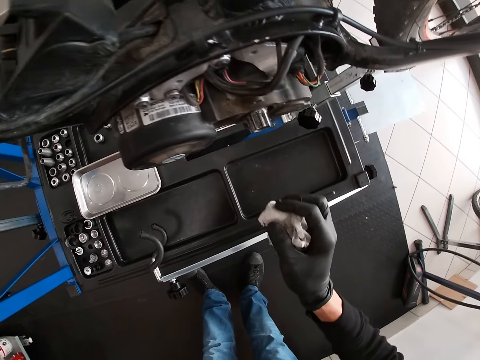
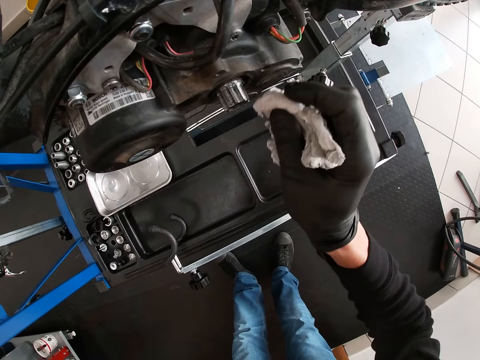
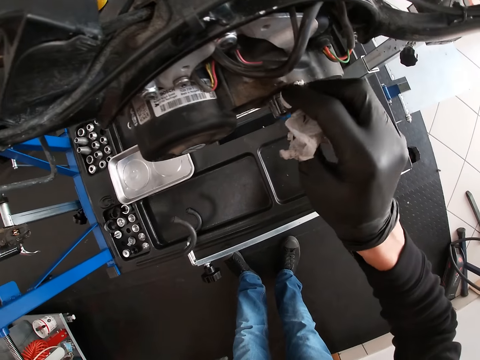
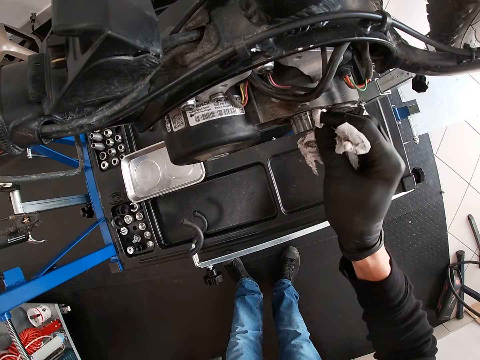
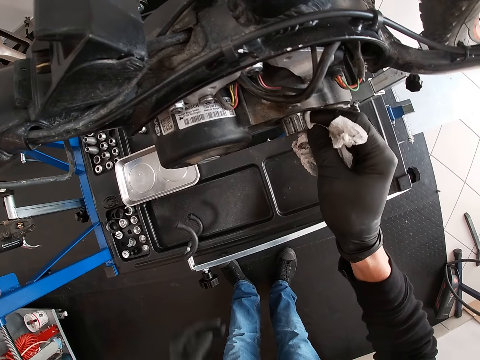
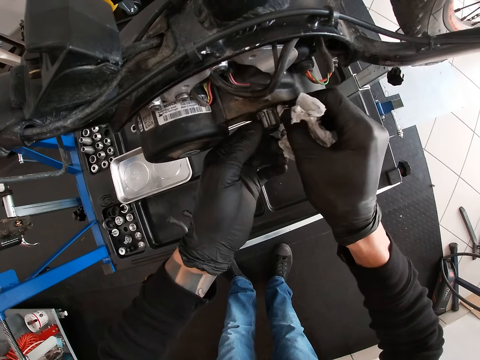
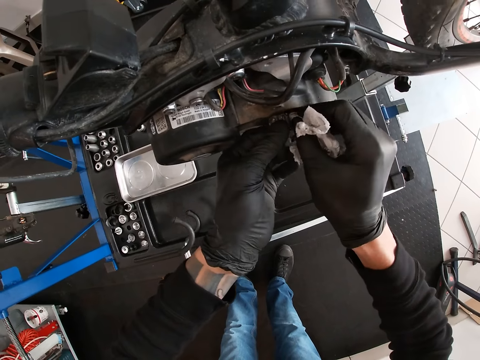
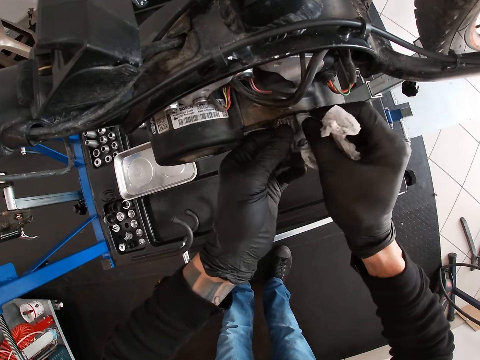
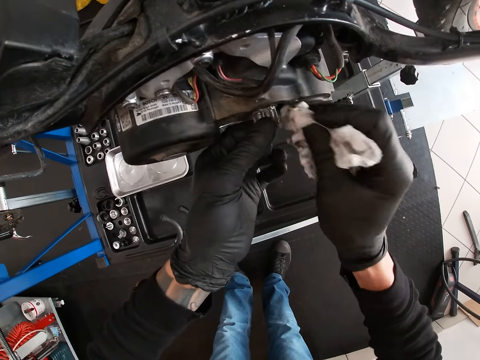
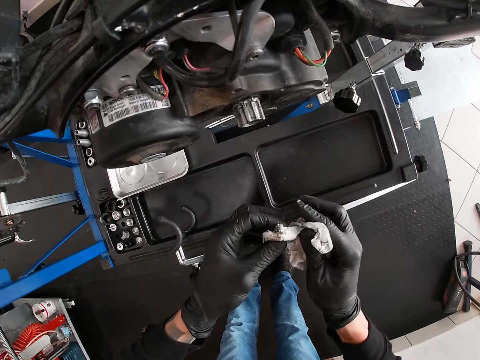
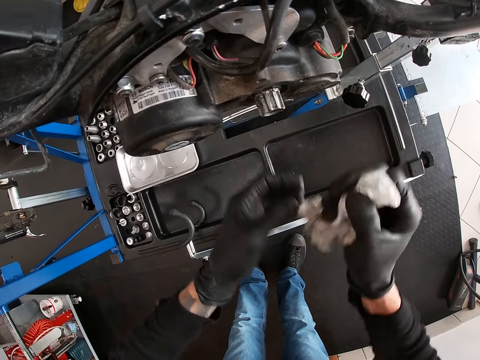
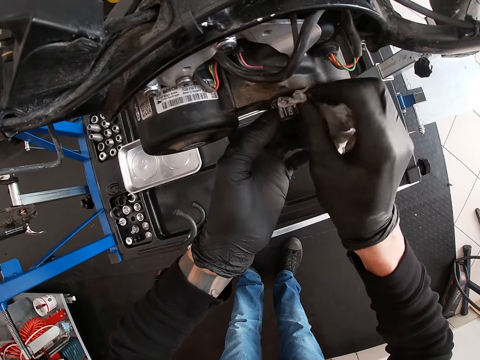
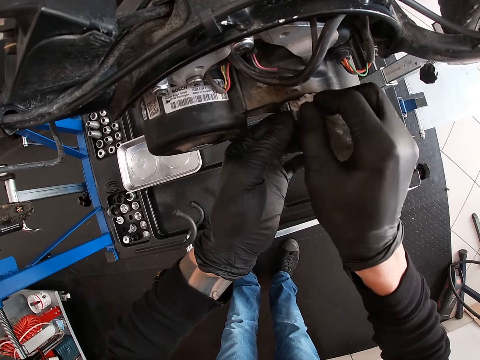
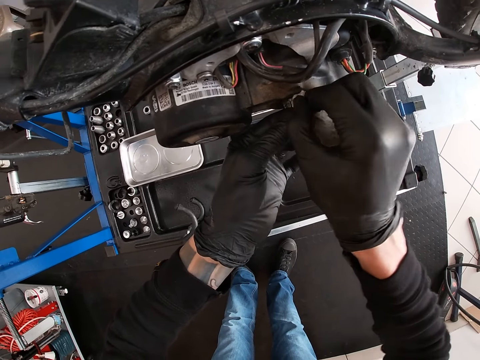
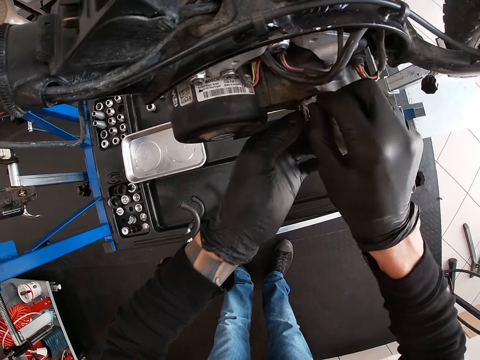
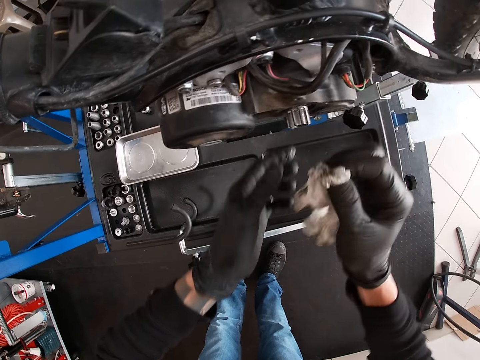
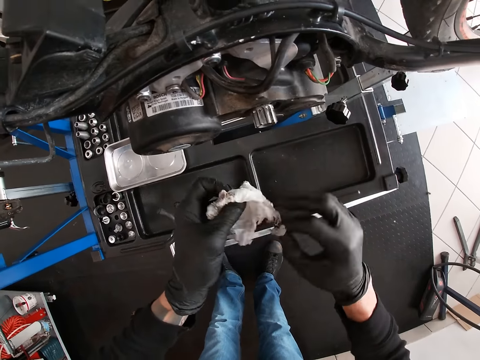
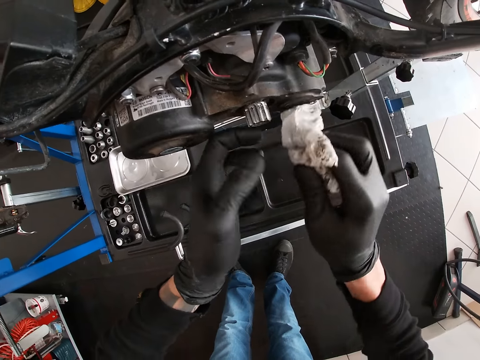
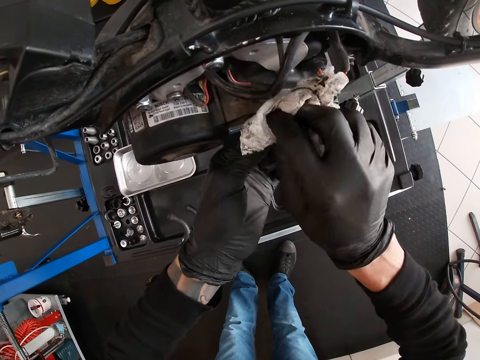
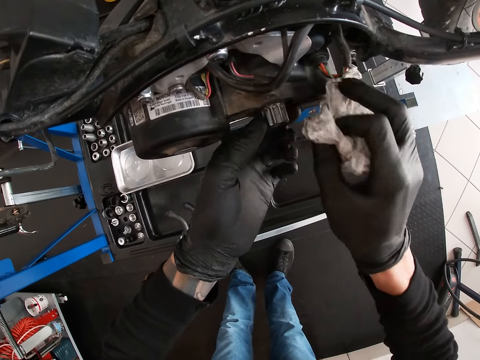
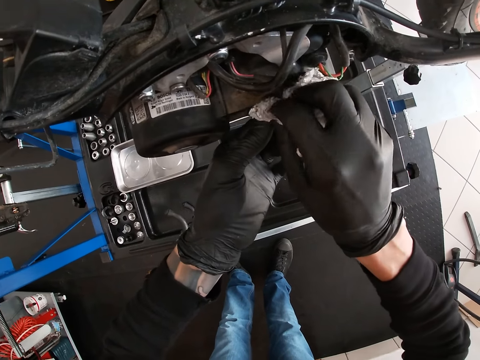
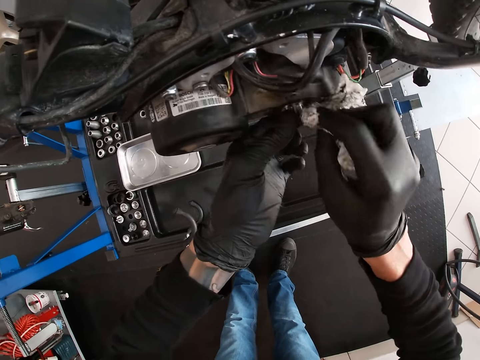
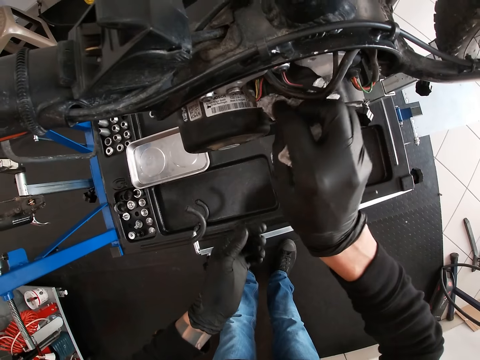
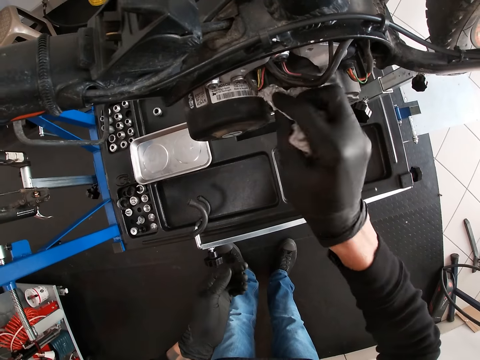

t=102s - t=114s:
The camera wearer cleans the spindle with the tissue paper in his right hand. He wipes the bicycle crank. He holds the spindle with his left hand. He cleans the spindle with the tissue paper in his right hand.

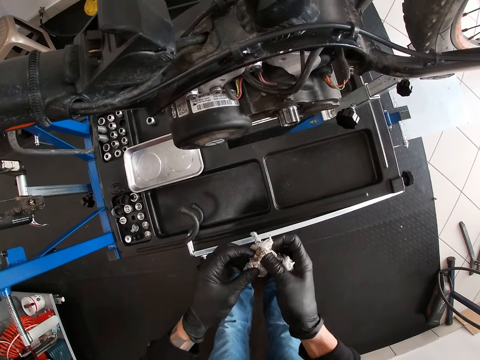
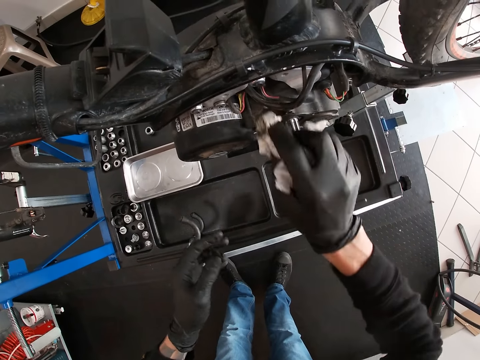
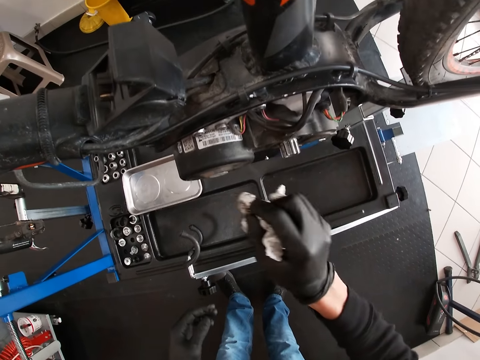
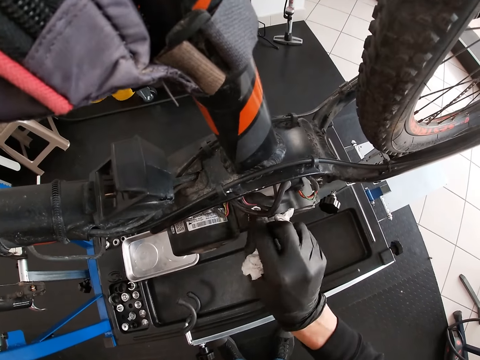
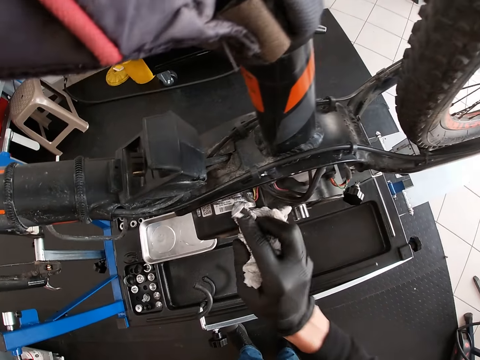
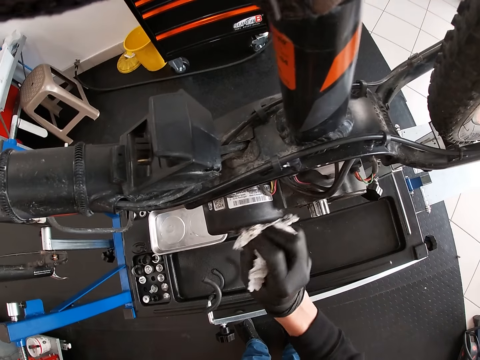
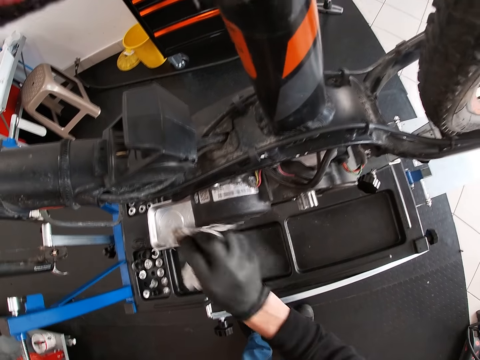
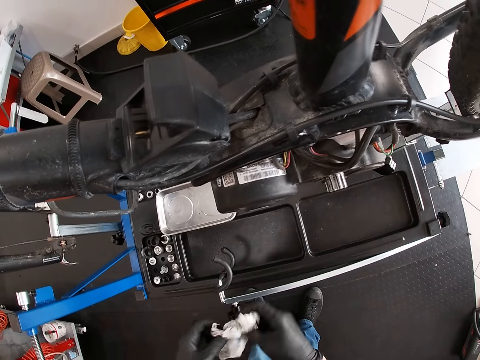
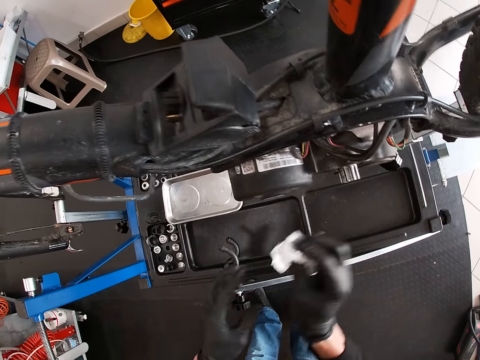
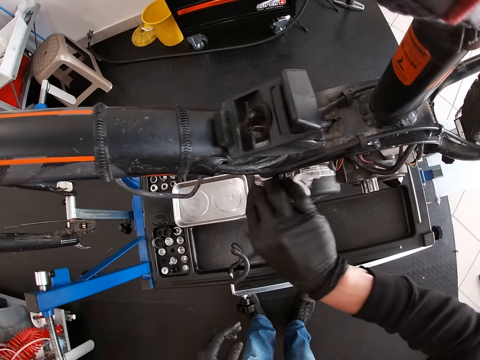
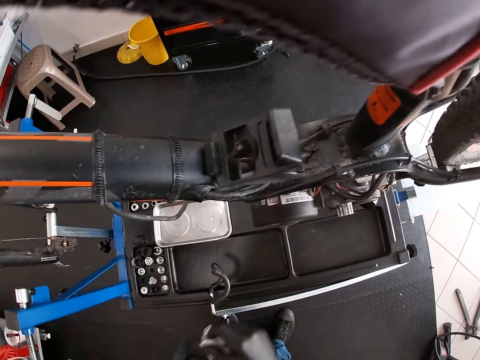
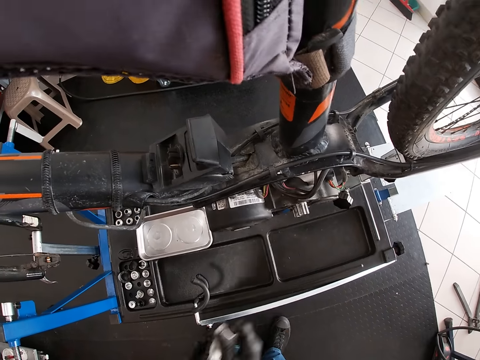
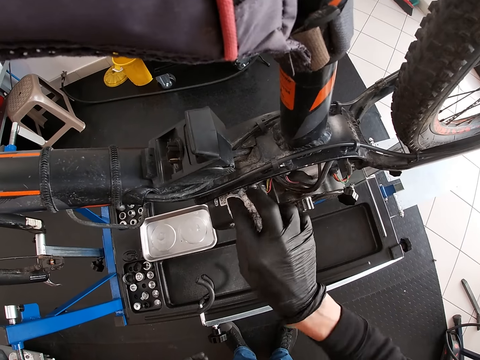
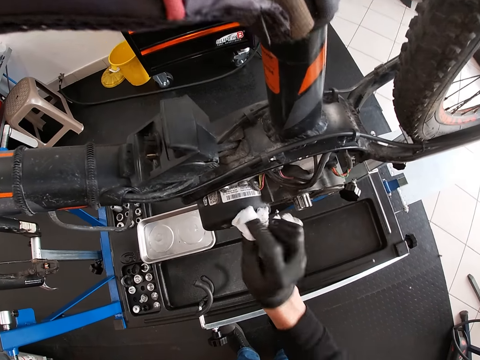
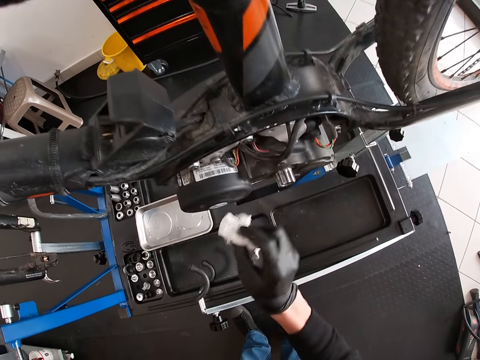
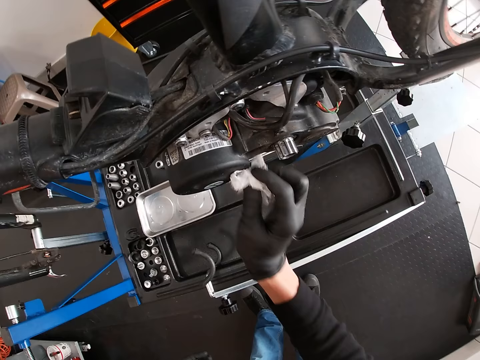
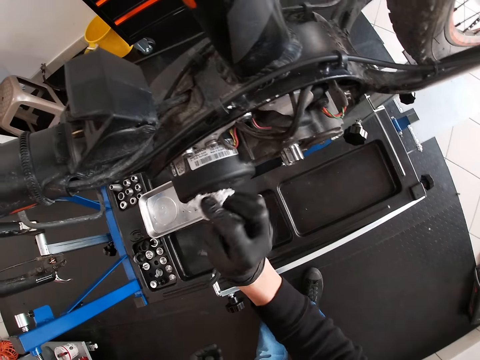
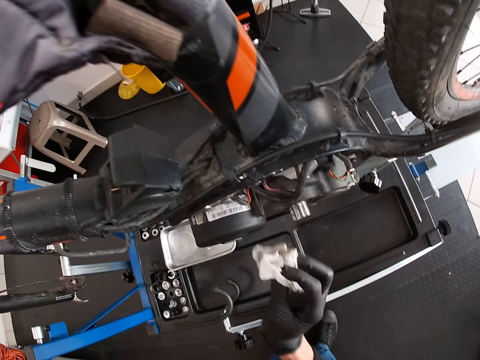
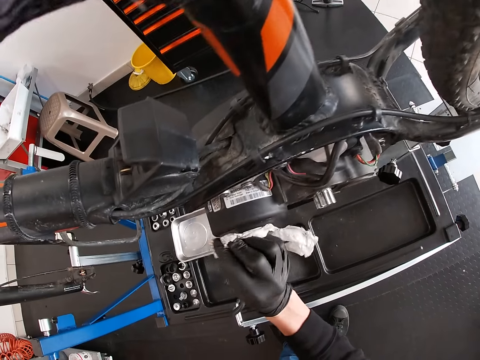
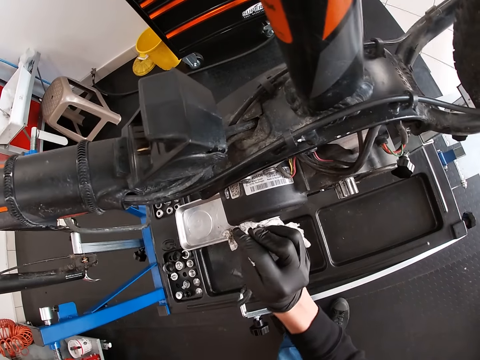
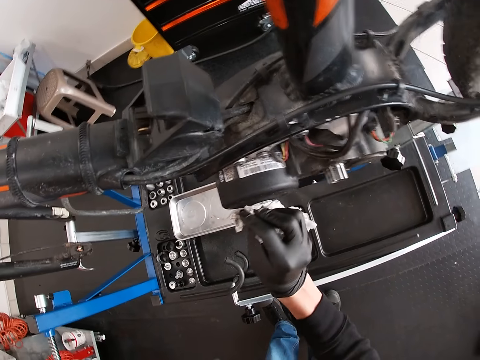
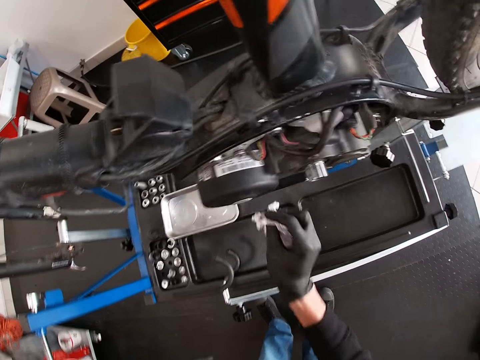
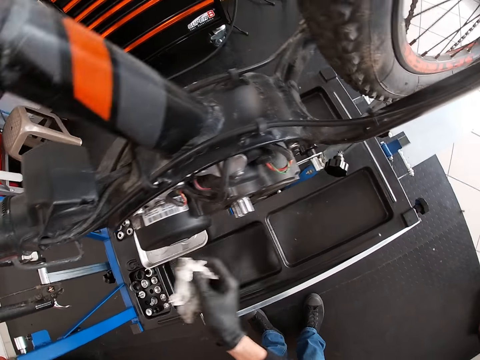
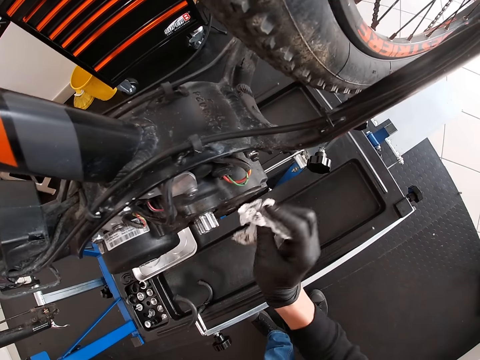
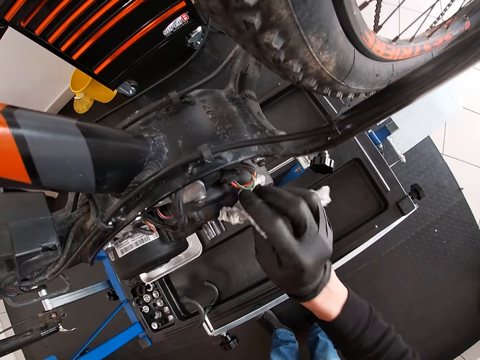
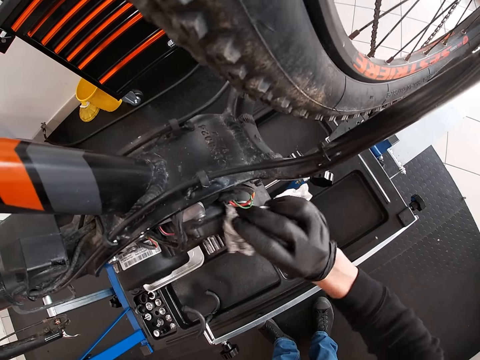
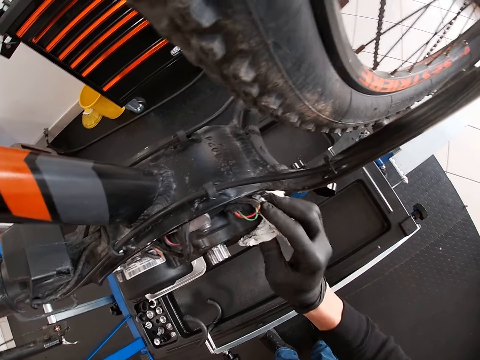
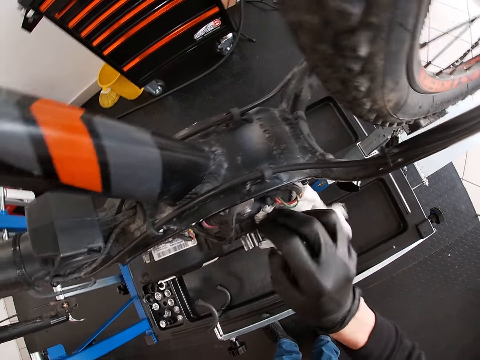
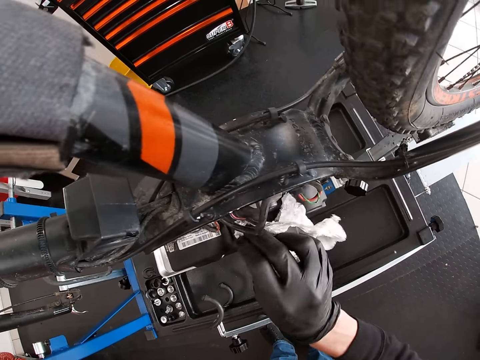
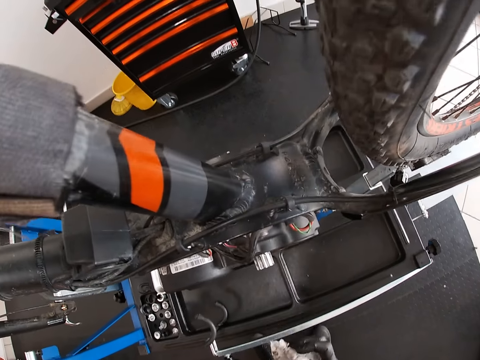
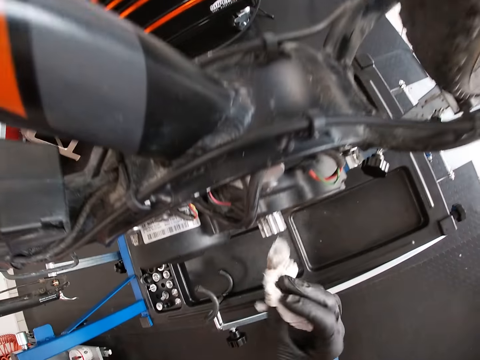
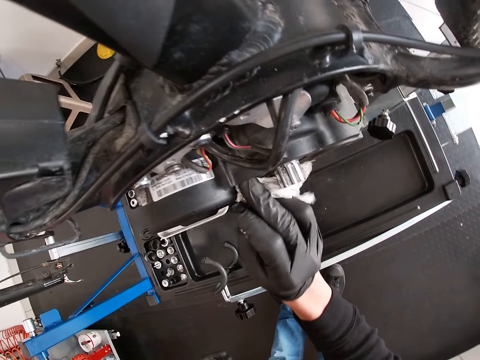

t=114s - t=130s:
The camera wearer cleans the bicycle crank with the tissue paper in his right hand. He folds the tissue paper with both hands. He cleans the bicycle crank with the tissue paper in his right hand. He folds the tissue paper with both hands. He cleans the bicycle crank with the tissue paper in his right hand.
